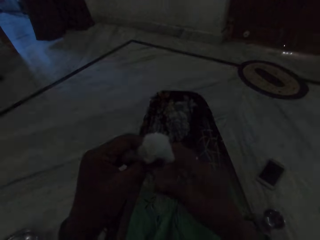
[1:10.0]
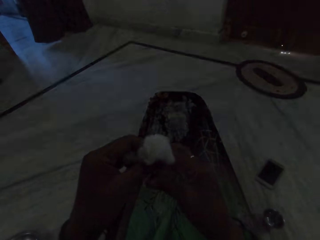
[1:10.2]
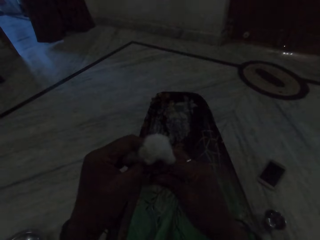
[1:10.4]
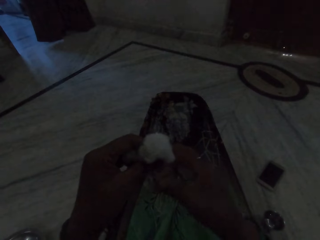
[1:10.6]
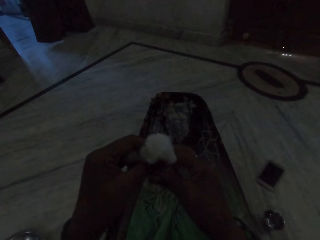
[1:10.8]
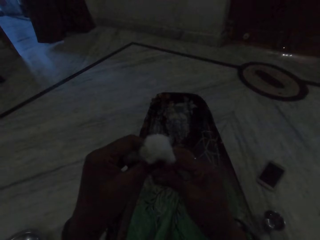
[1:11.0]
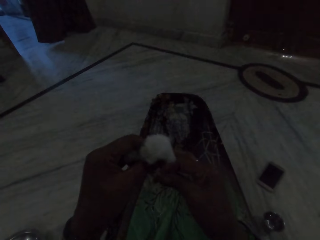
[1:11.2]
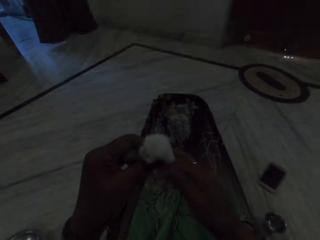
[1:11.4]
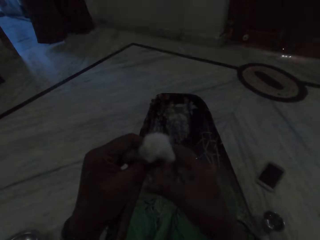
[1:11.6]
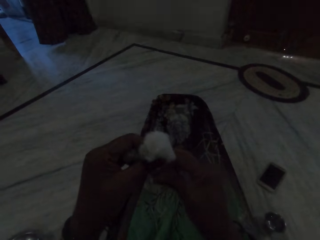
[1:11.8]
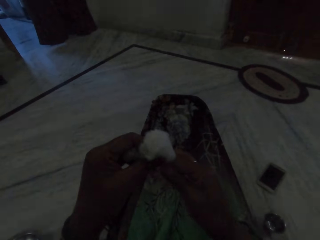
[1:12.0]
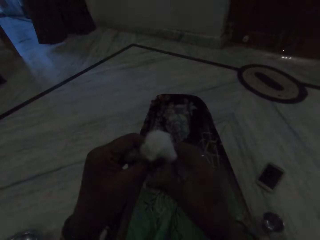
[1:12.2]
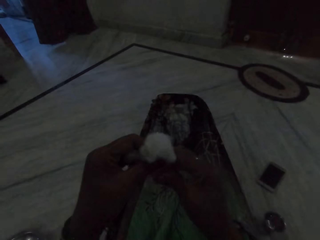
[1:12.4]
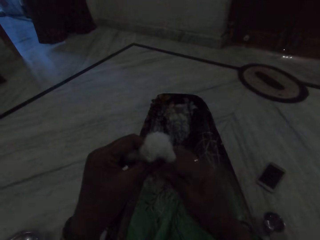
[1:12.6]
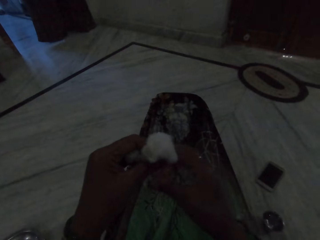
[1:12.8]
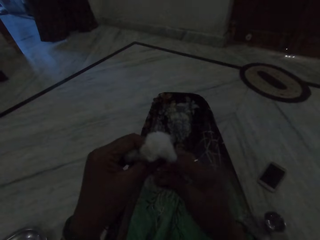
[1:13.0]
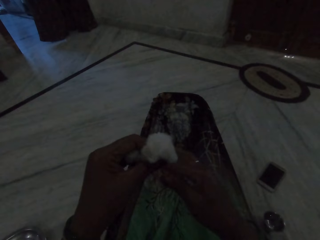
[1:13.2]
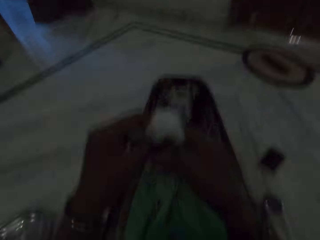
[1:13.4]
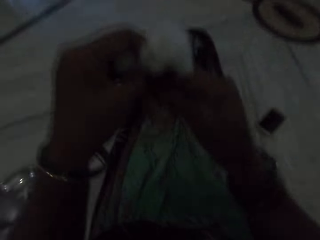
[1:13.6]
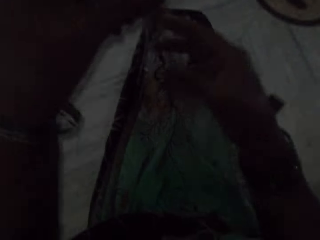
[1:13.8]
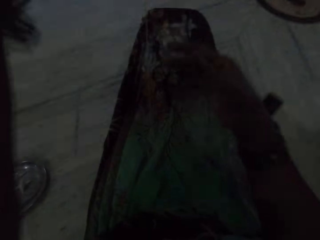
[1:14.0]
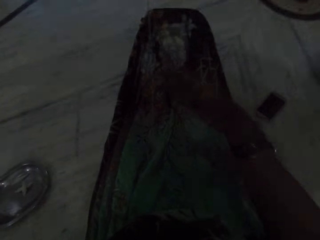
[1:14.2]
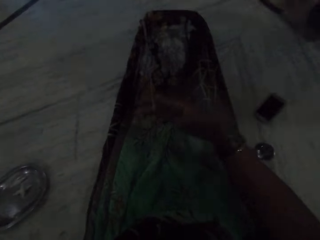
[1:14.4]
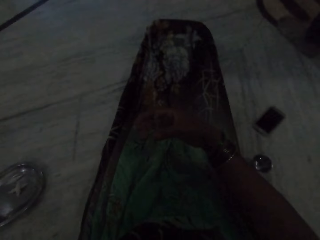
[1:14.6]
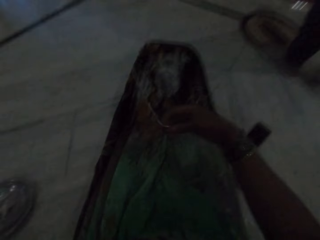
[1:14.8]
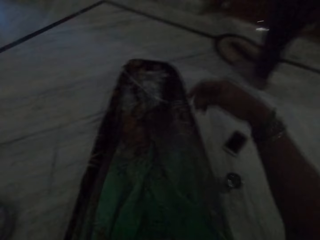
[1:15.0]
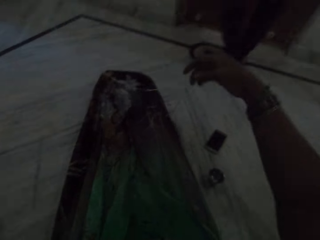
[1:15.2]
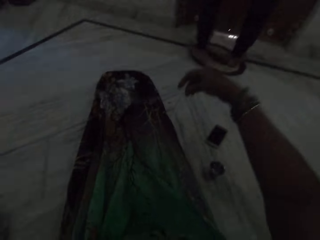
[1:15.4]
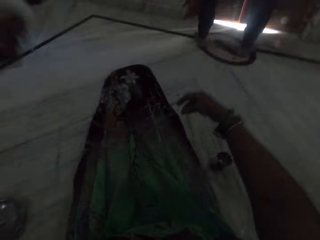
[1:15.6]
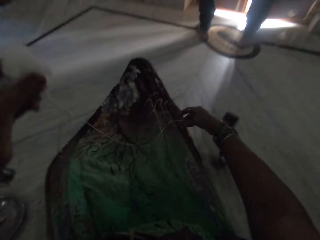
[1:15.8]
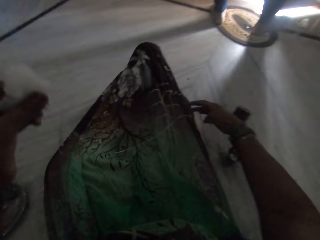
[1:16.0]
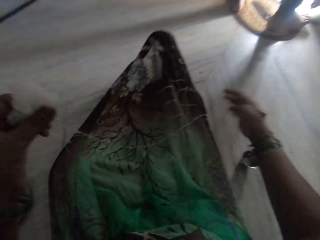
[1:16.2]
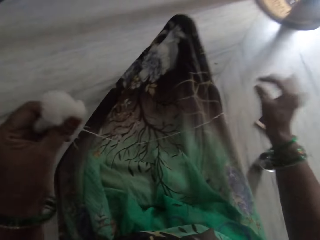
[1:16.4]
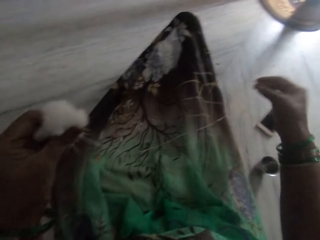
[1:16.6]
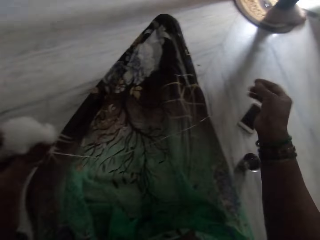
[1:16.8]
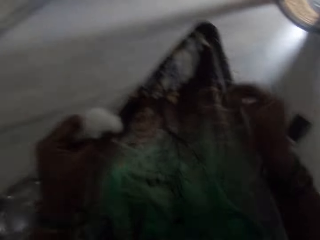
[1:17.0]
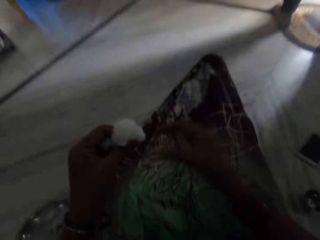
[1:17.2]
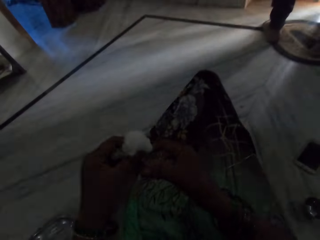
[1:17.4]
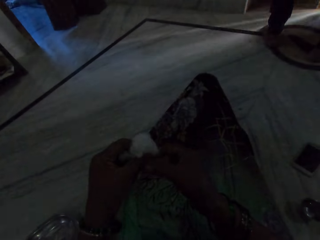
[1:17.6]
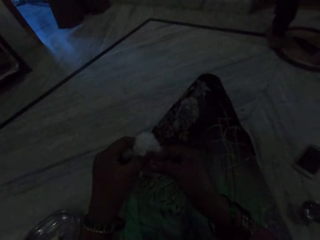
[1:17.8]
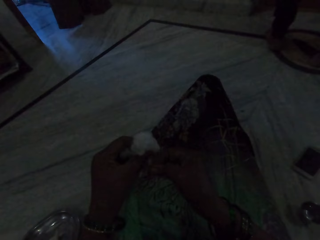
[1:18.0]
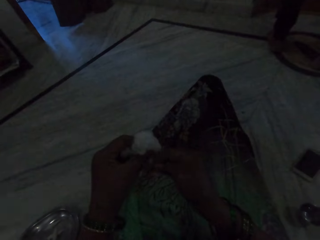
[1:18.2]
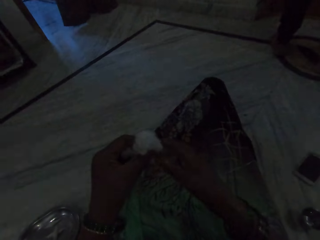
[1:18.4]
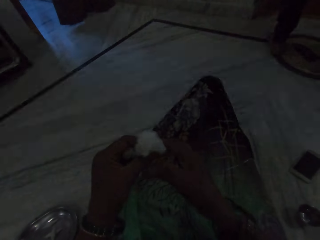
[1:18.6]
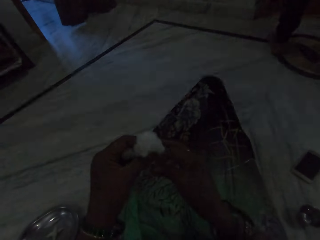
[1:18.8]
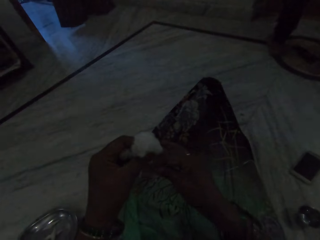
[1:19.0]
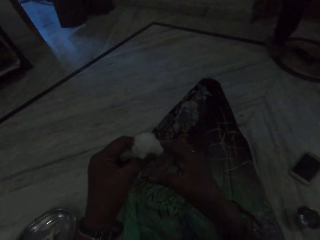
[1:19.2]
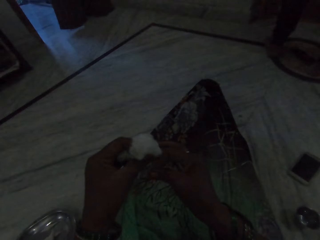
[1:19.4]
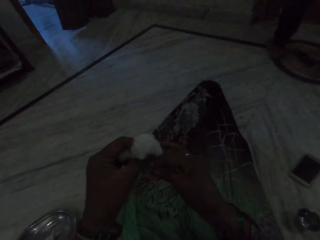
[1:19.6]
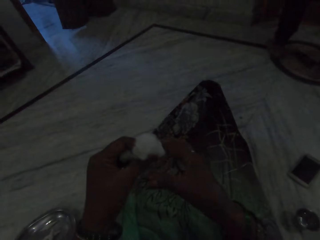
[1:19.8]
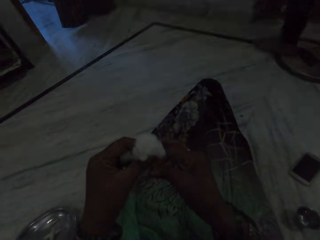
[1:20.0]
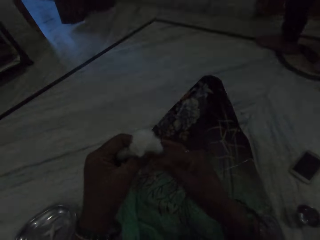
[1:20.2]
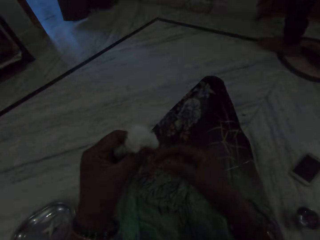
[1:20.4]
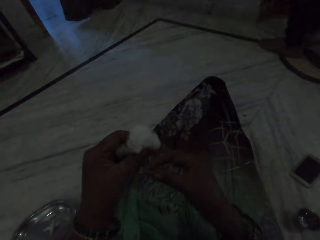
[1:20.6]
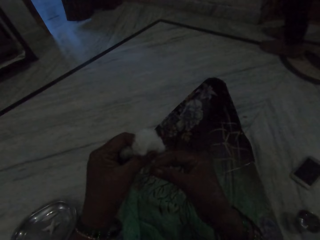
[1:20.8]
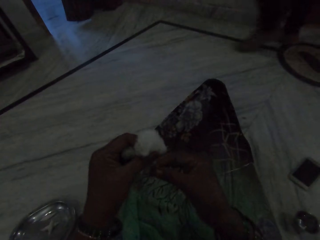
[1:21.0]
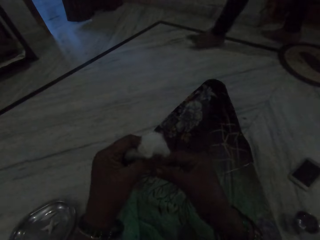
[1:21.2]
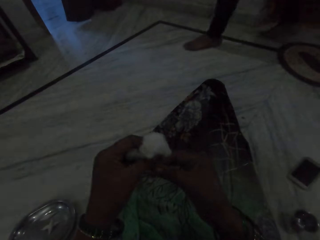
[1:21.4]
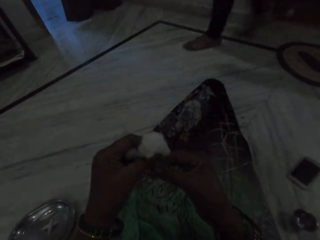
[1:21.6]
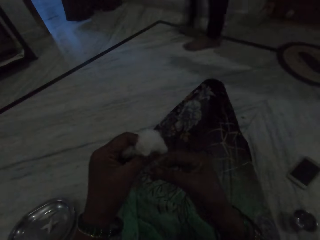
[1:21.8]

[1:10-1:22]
The camera wearer lifts the thread. A man walks around the house and stands on the door. The camera wearer places the thread on her legs. The man opens the door. The camera wearer moves her fingers and makes thread out of cotton fibre. The man closes the door. The camera wearer spins the cotton. The man walks around the house.

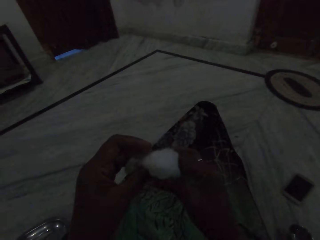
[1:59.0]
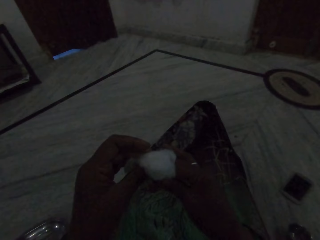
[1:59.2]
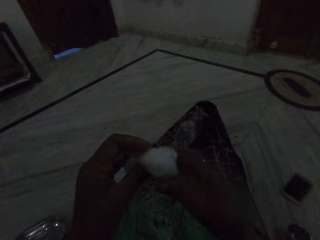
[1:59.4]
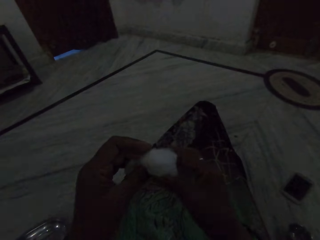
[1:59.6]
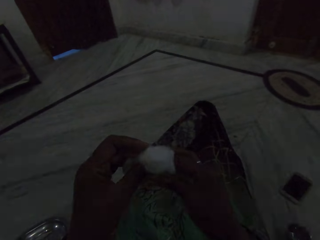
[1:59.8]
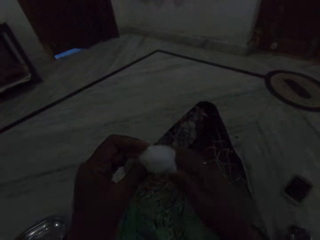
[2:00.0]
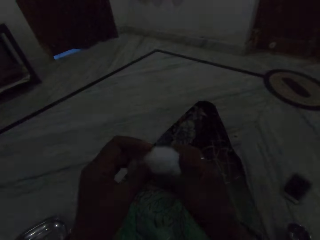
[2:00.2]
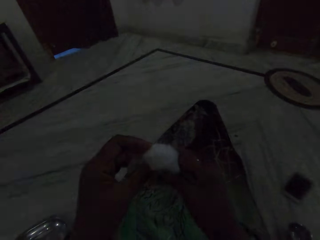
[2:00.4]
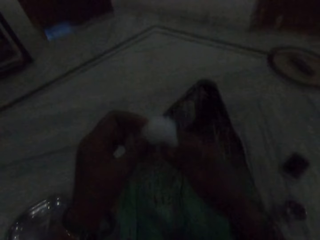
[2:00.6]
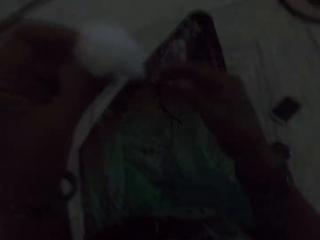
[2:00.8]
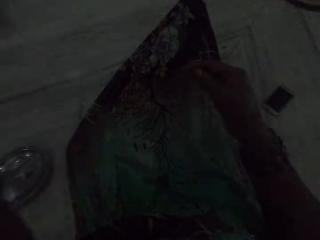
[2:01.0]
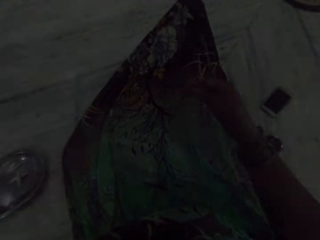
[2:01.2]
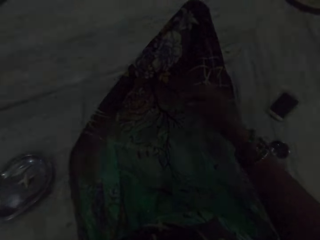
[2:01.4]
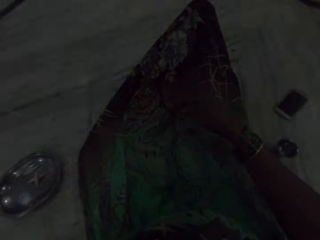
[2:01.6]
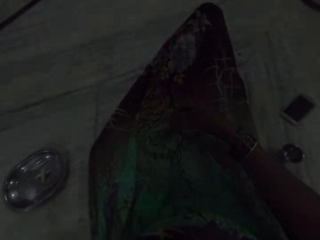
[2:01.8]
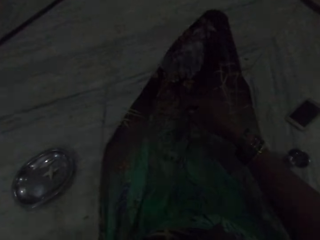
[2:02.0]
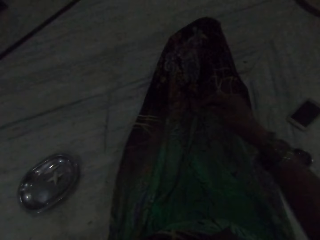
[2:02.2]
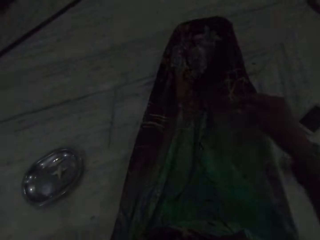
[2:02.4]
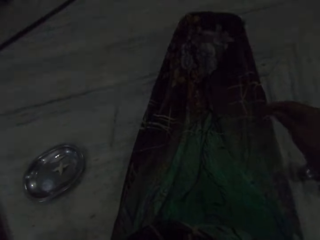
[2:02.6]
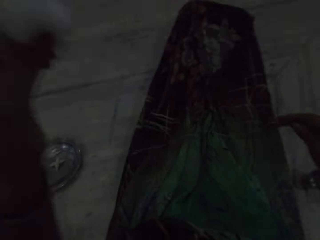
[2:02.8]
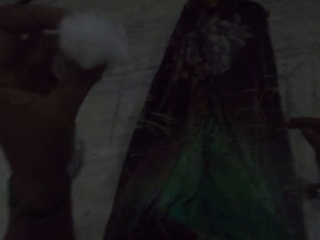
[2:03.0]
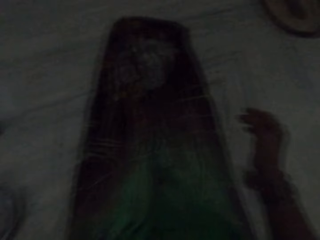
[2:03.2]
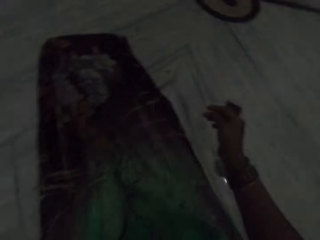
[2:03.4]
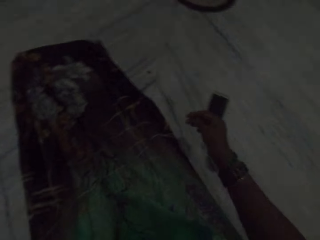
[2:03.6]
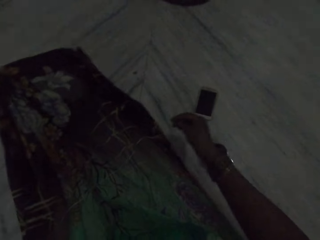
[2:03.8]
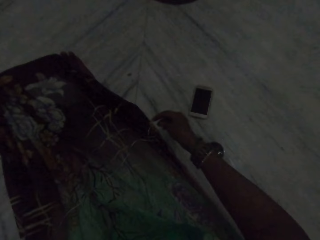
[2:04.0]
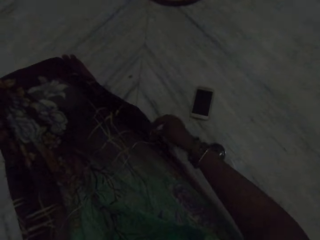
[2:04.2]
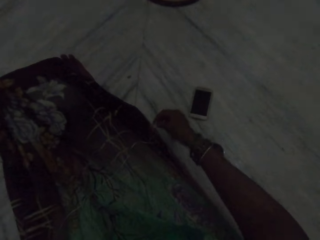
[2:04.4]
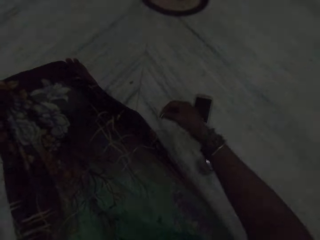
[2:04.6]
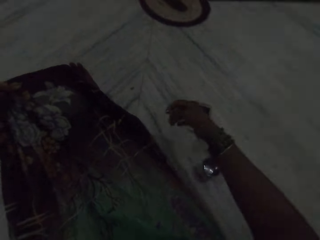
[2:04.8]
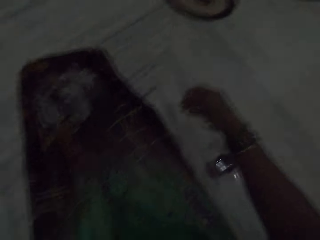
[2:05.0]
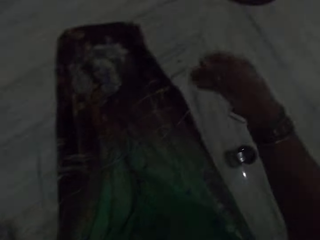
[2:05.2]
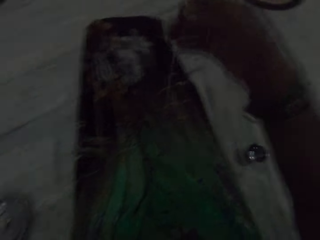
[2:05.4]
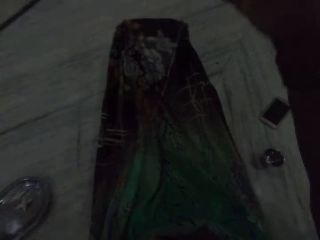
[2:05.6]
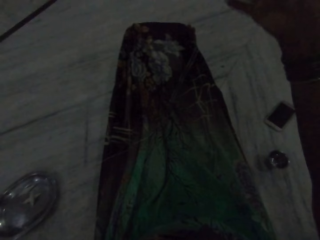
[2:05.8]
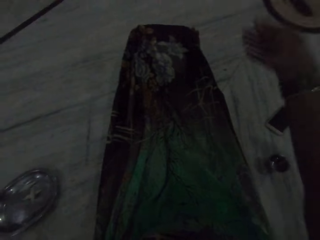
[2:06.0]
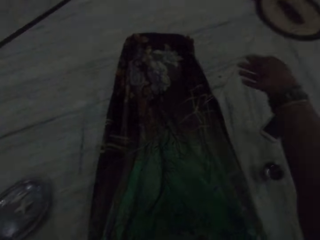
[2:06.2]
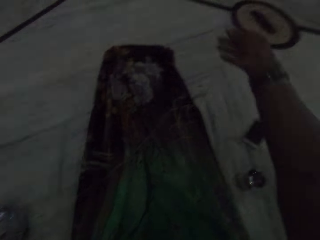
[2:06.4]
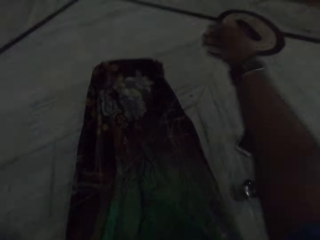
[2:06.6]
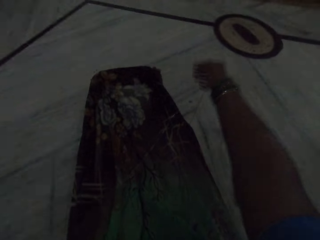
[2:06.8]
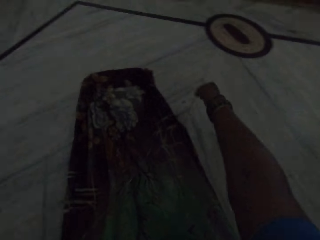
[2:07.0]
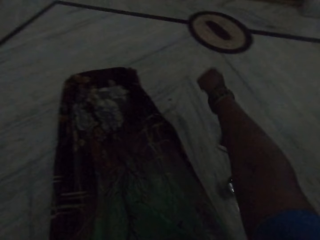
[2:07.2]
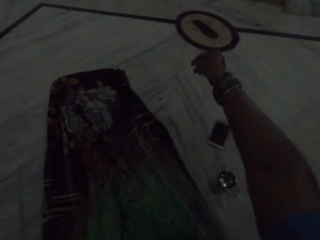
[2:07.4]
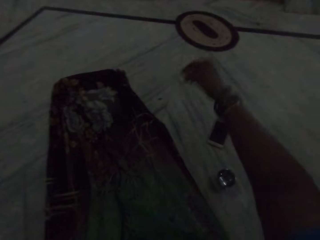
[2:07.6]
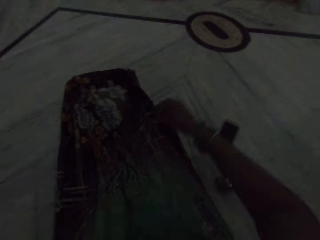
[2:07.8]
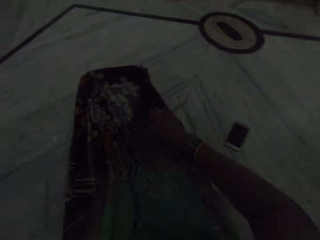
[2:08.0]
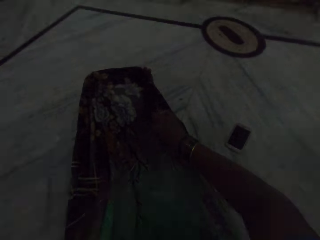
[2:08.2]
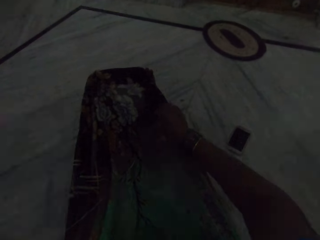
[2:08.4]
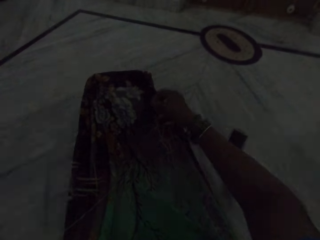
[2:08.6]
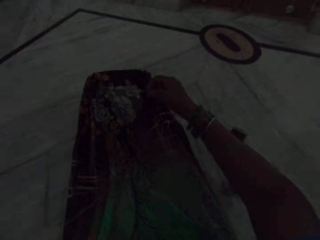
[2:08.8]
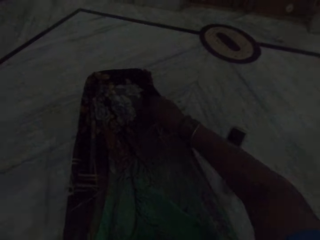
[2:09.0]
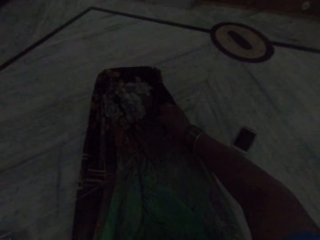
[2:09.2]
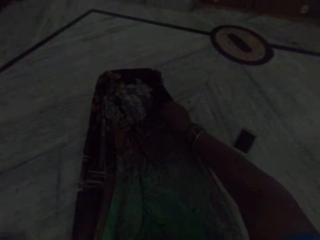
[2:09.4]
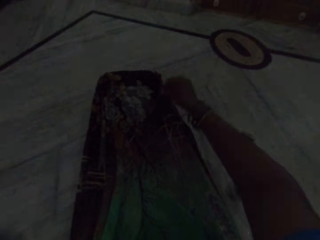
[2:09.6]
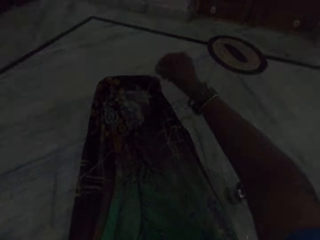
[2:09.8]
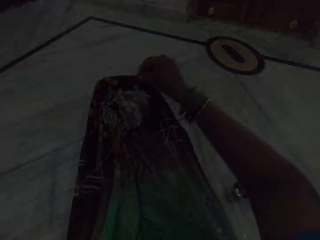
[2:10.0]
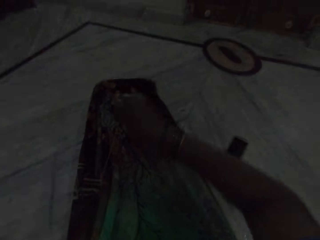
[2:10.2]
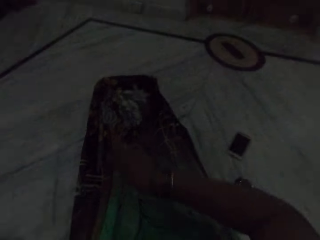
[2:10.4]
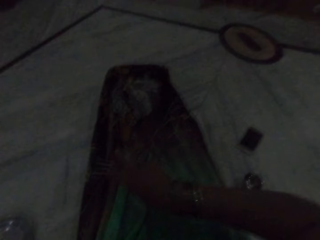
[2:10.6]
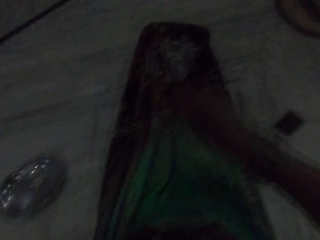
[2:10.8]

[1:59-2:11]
The camera wearer raises her hand. She pulls the thread. She places the thread on her legs.
